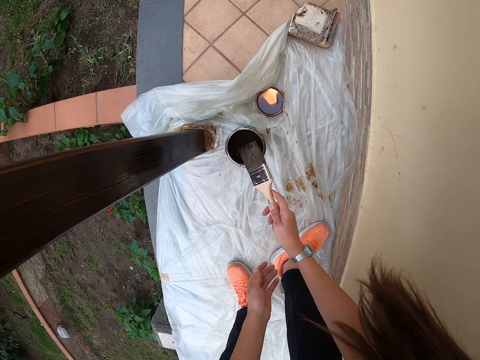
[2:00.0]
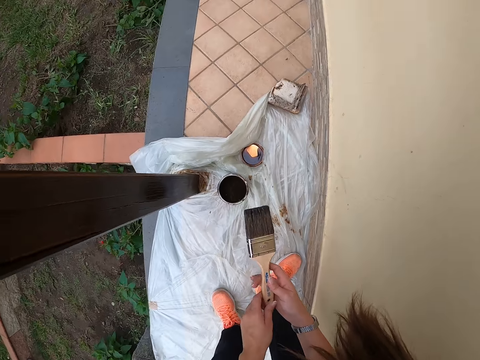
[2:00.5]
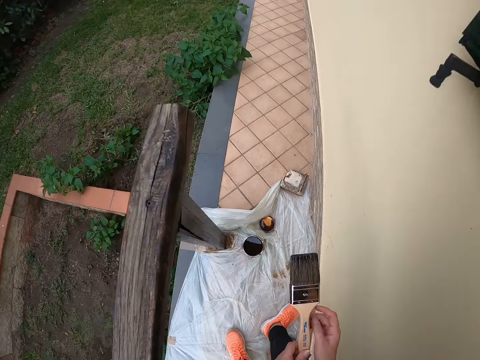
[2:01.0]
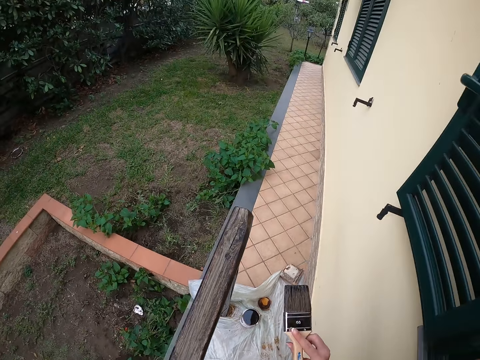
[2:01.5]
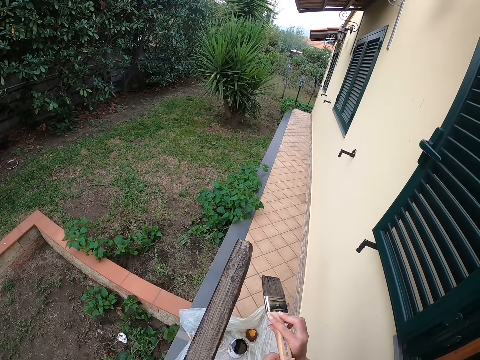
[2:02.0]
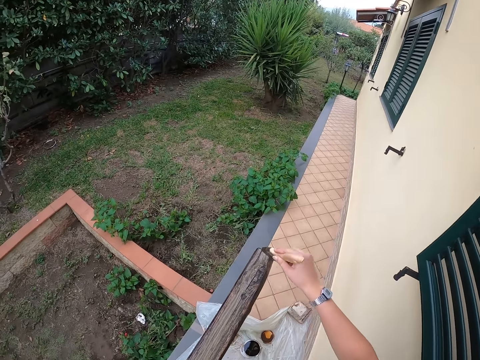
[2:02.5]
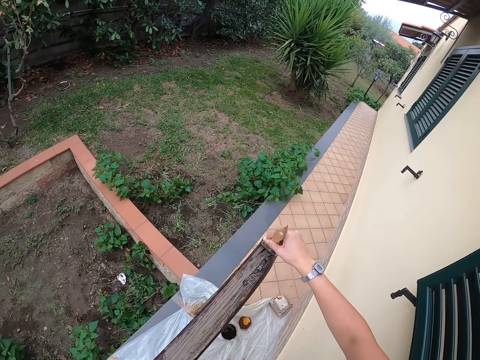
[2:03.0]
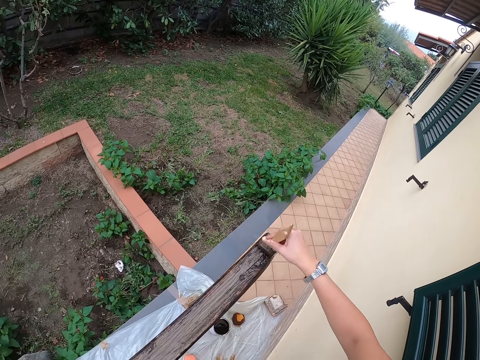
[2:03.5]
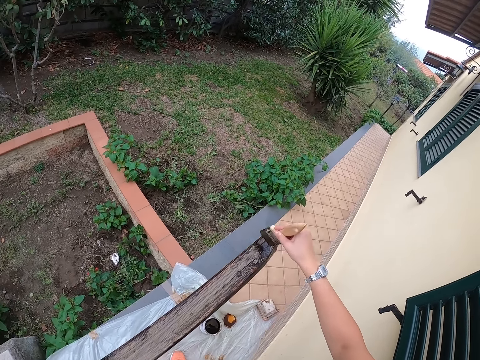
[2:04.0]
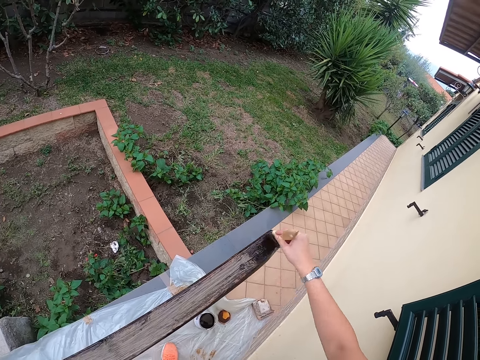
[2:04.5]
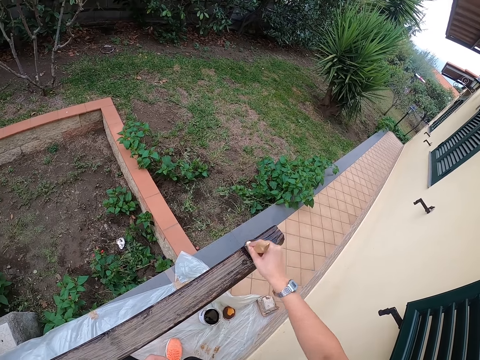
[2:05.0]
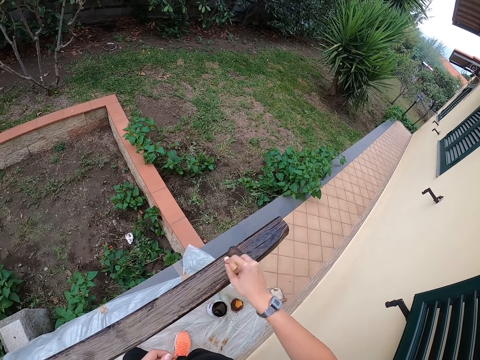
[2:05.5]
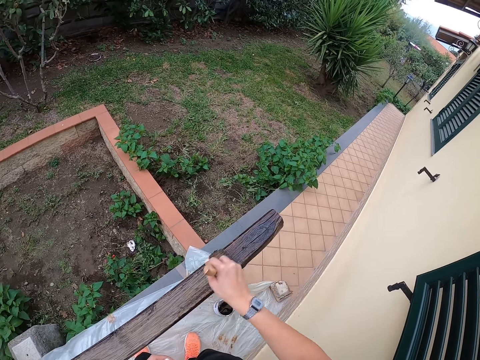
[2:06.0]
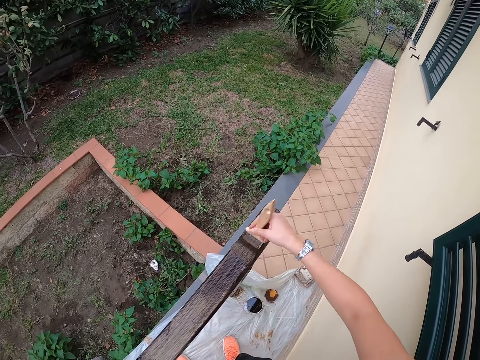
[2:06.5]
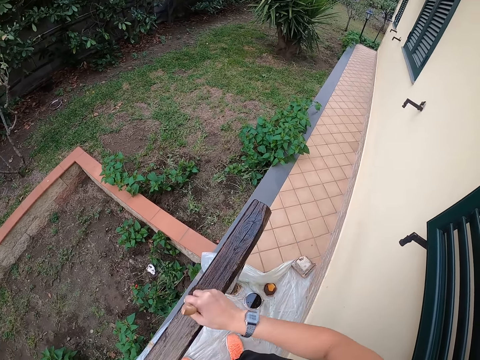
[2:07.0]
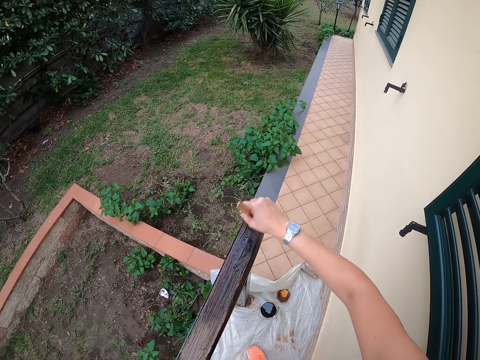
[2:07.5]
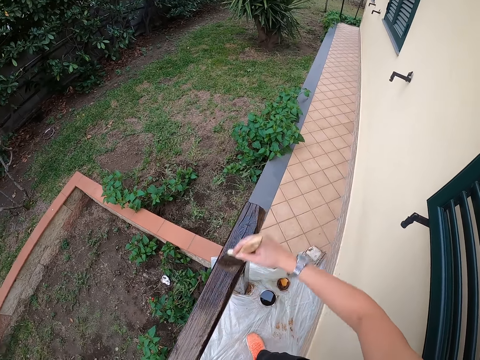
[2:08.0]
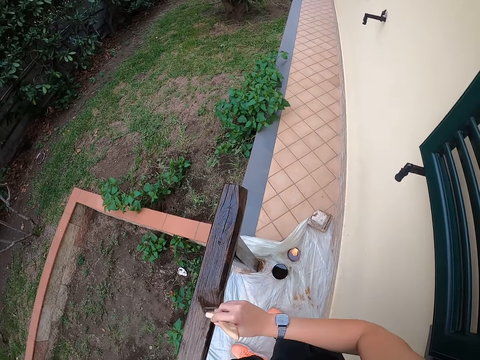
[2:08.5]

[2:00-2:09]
The camera wearer holds the brush with both hands. She paints the railing with the brush on her right hand.

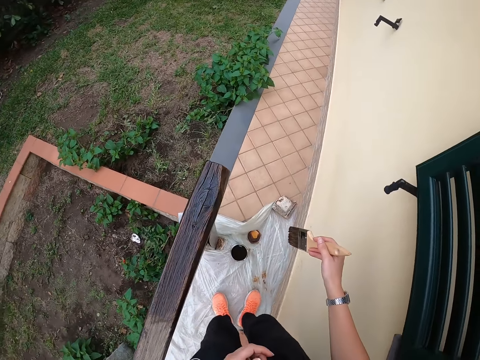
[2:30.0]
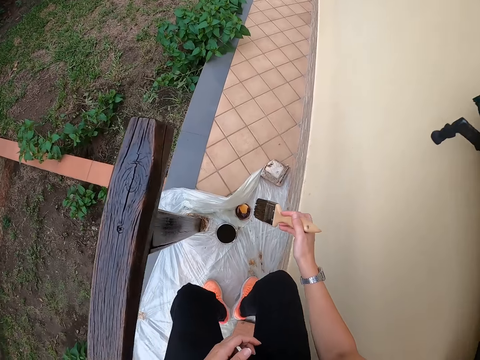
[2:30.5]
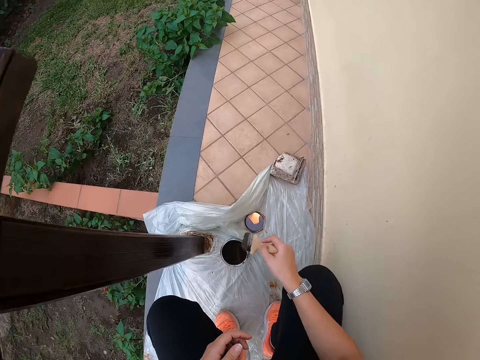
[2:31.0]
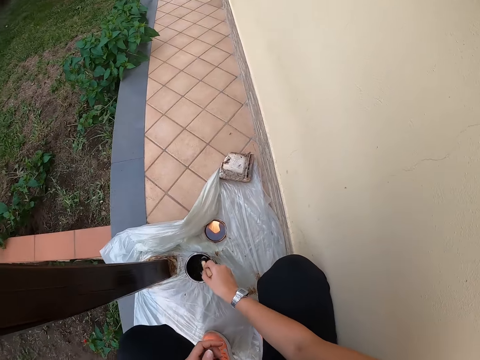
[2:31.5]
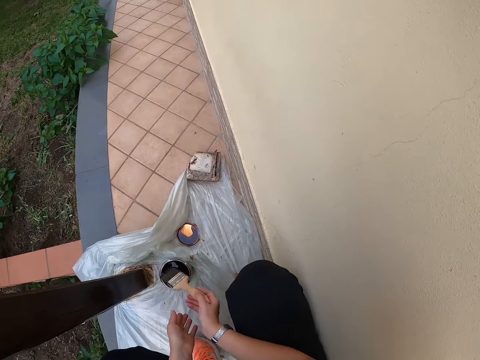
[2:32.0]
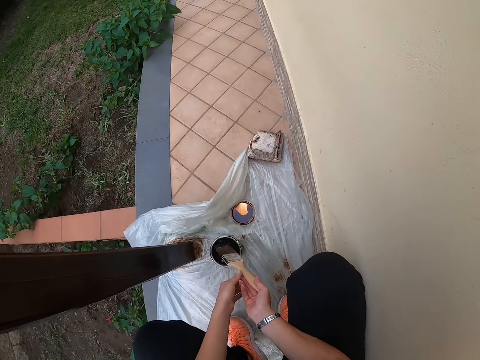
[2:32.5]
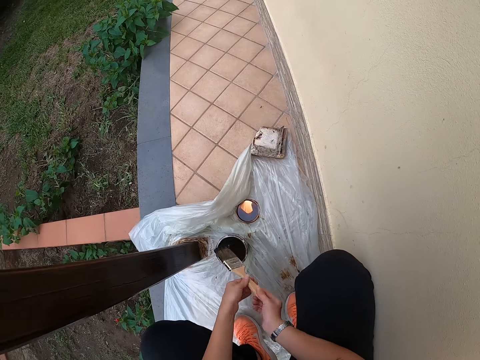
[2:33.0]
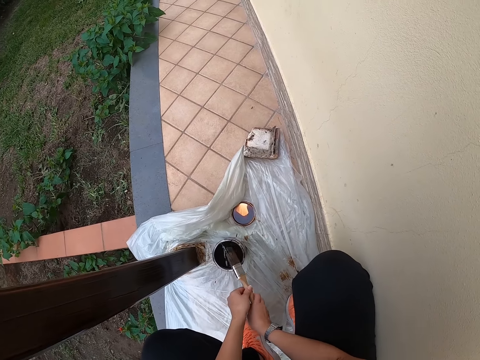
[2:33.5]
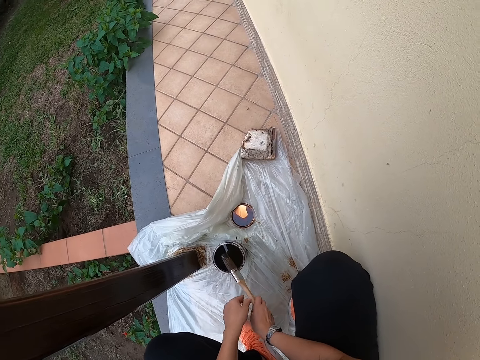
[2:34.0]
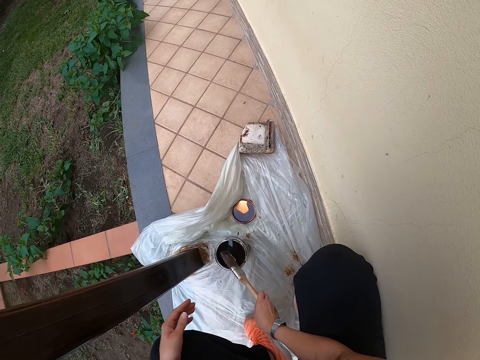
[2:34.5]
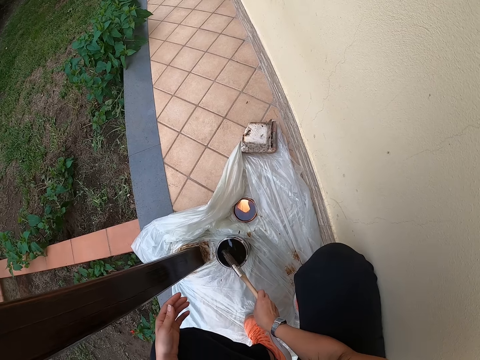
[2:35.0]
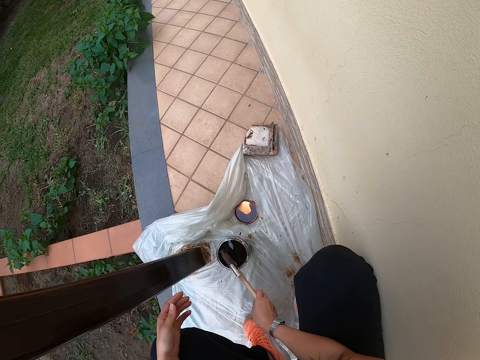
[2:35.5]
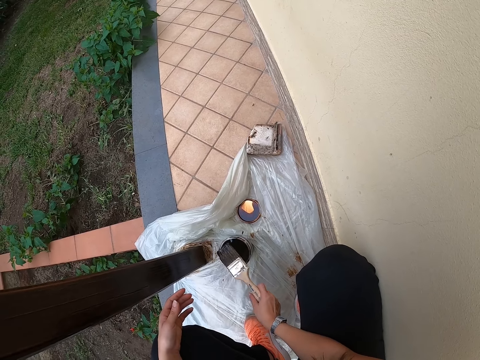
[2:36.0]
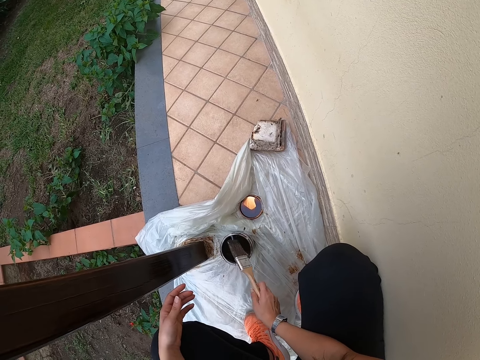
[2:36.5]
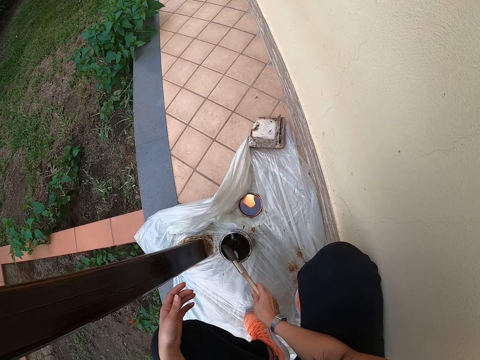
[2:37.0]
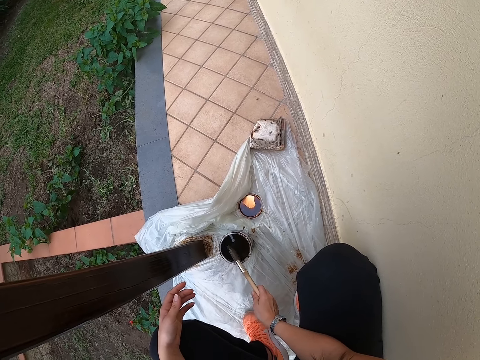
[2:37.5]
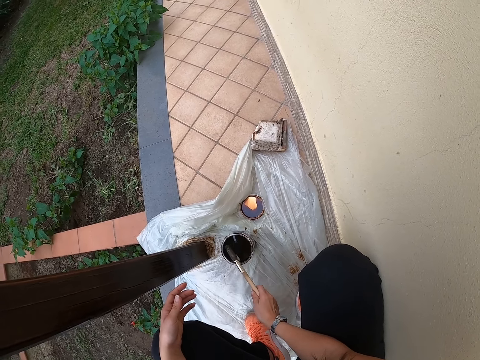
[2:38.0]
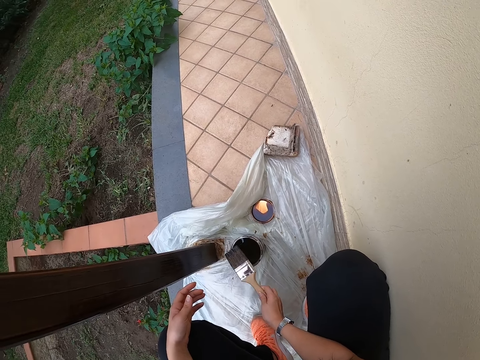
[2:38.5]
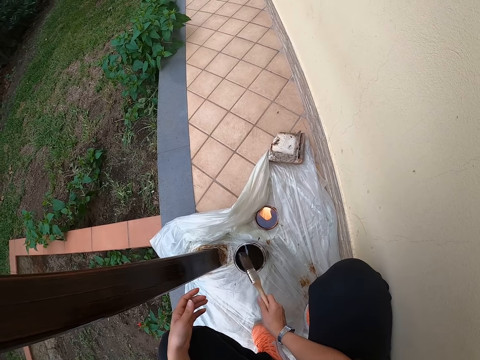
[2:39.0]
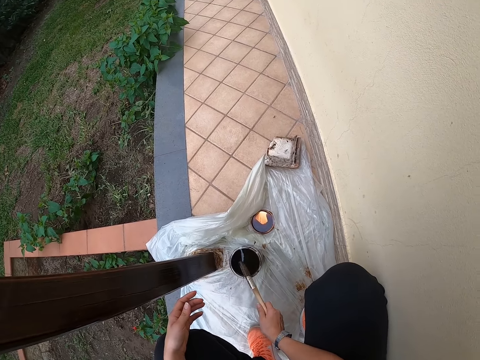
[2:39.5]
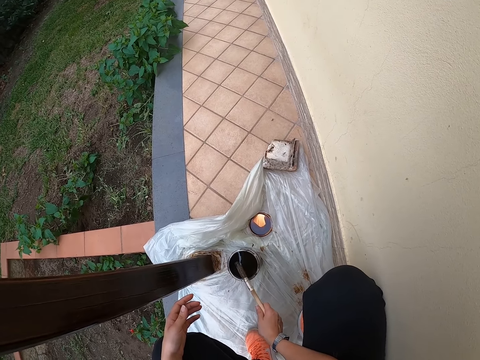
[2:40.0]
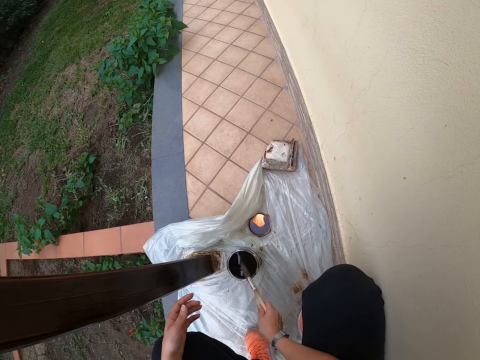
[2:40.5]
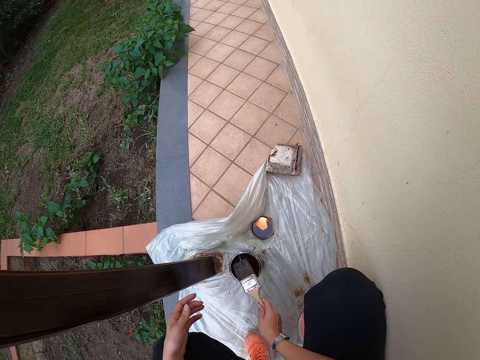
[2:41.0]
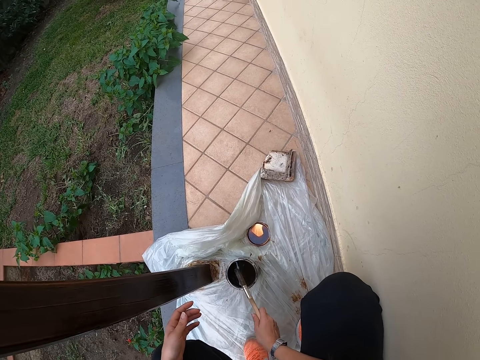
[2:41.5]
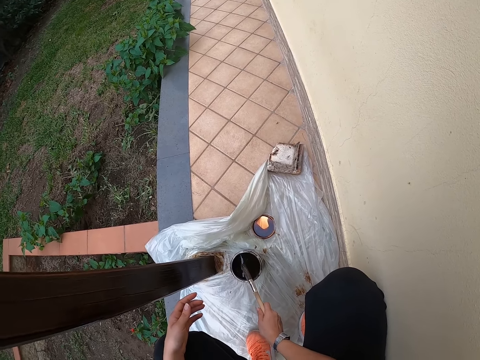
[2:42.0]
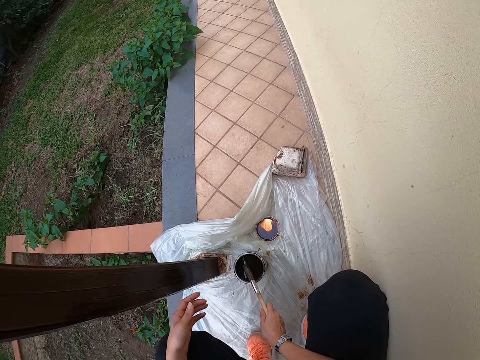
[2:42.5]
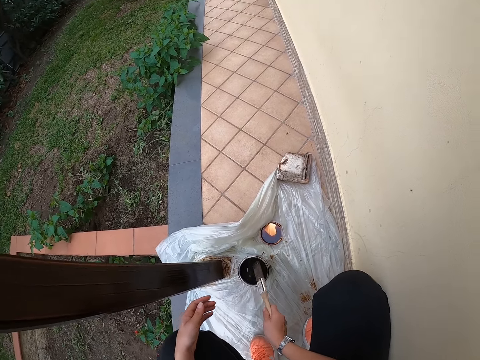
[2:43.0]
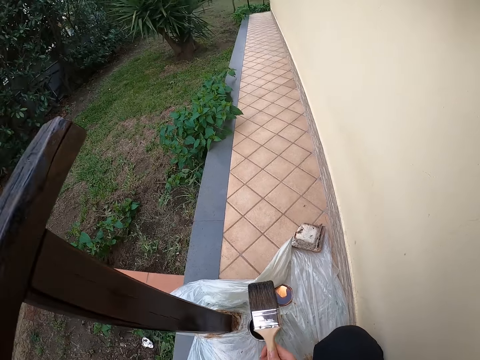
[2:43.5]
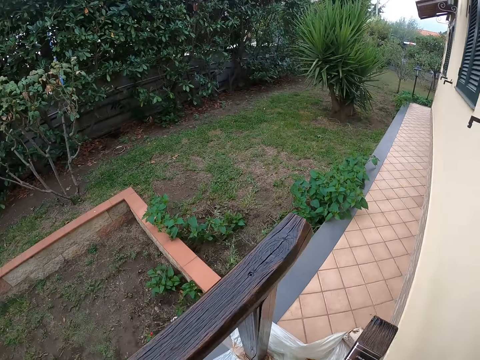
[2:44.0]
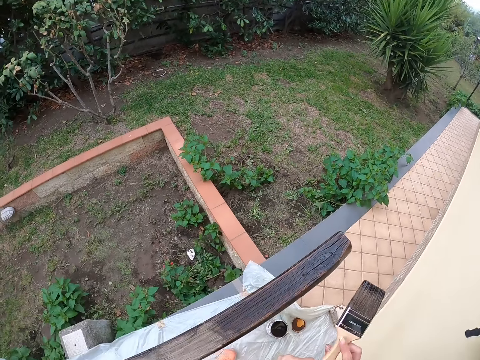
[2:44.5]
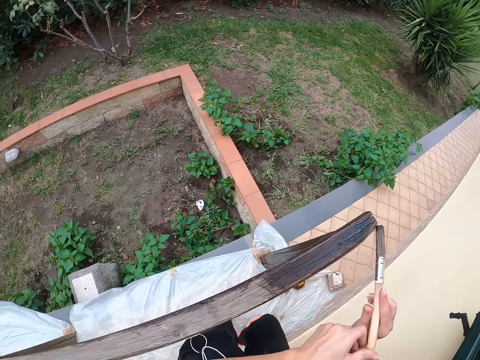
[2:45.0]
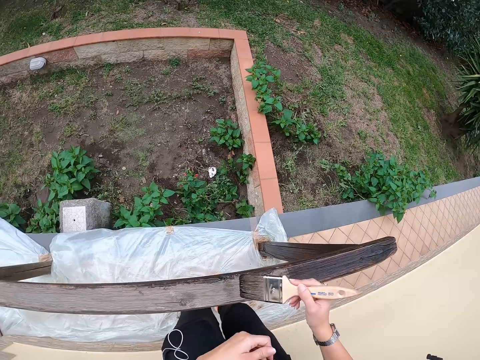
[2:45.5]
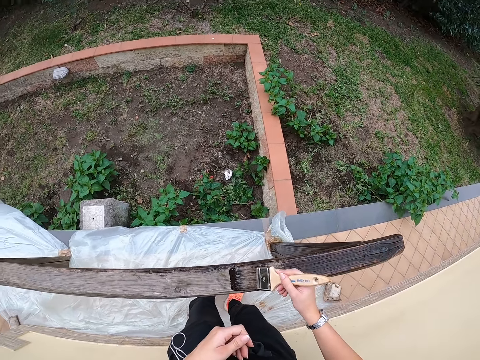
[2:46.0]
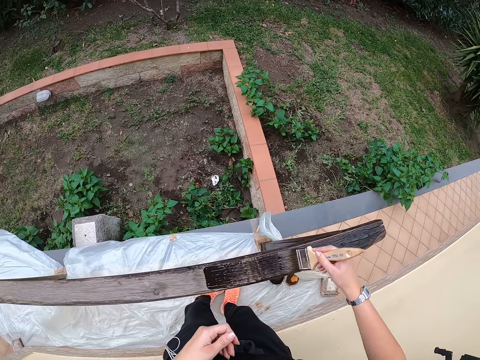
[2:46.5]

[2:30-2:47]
The camera wearer dips the brush into the paint container or paint can. She holds the brush with both hands. She hits the brush on the paint container with her right hand. She wipes the excess paint on the paint can. She paints the railing with the brush.
